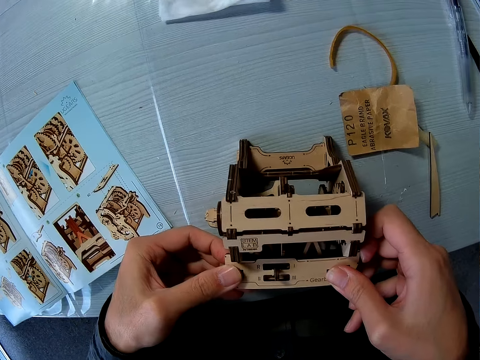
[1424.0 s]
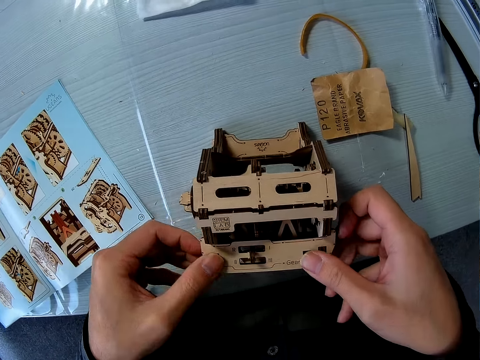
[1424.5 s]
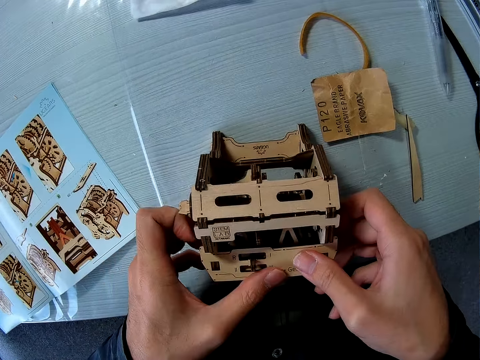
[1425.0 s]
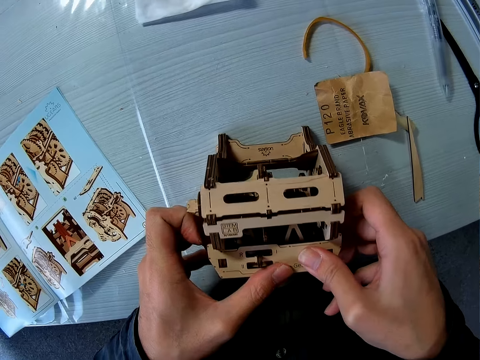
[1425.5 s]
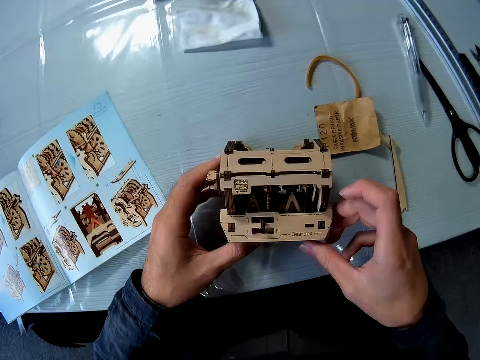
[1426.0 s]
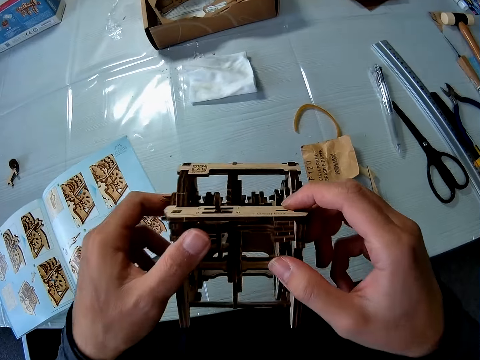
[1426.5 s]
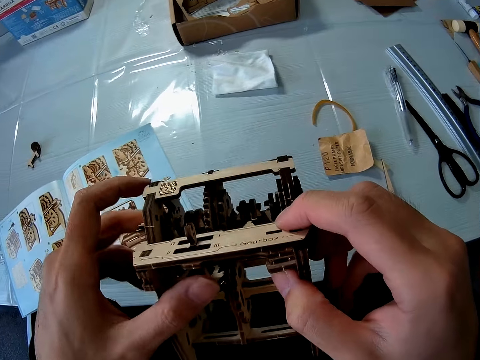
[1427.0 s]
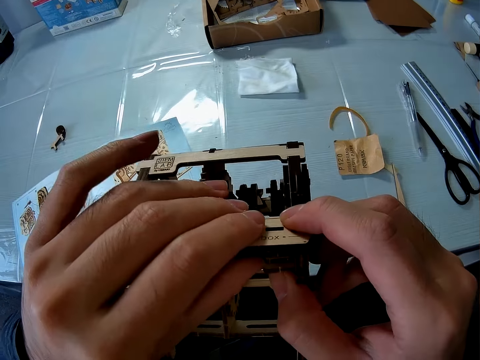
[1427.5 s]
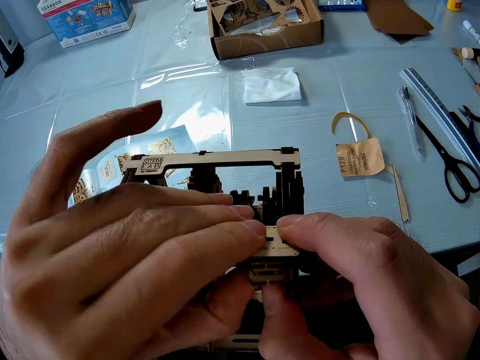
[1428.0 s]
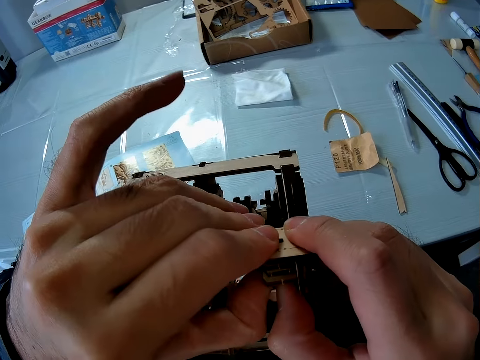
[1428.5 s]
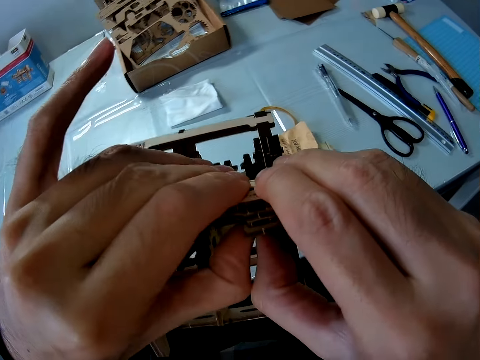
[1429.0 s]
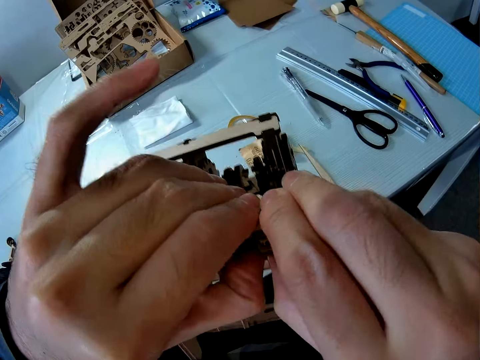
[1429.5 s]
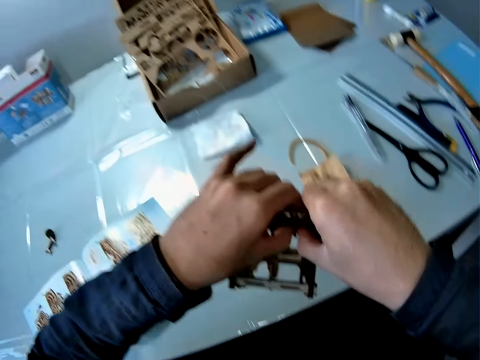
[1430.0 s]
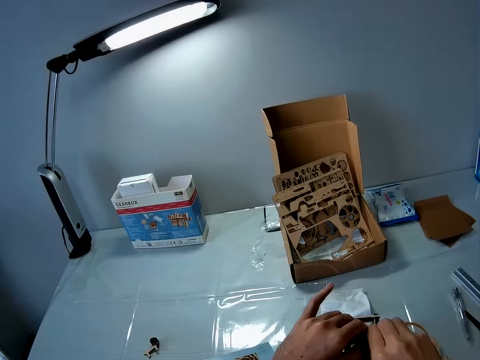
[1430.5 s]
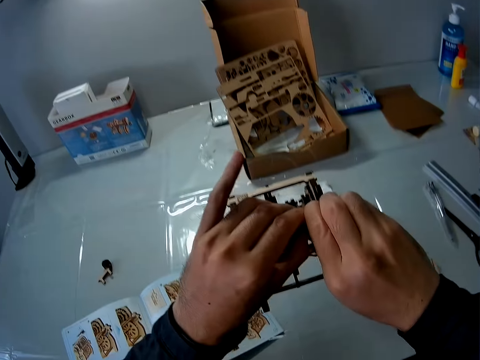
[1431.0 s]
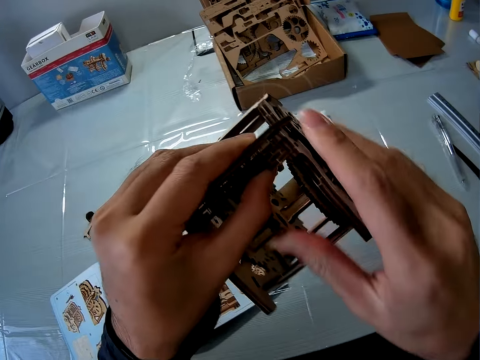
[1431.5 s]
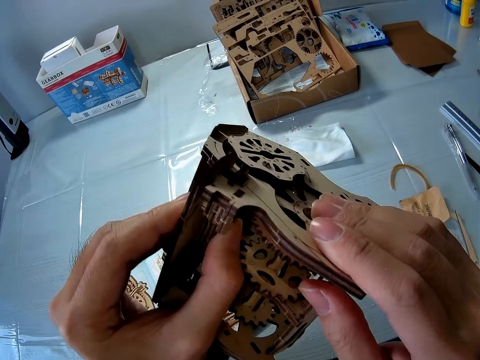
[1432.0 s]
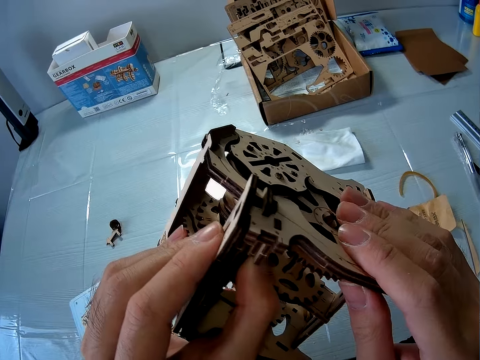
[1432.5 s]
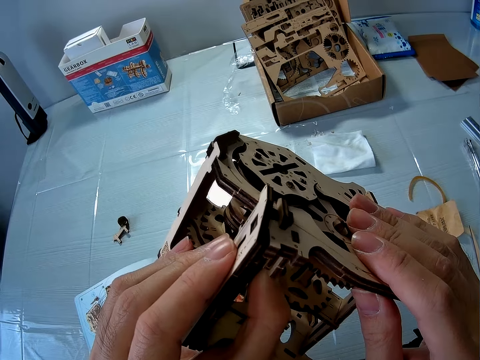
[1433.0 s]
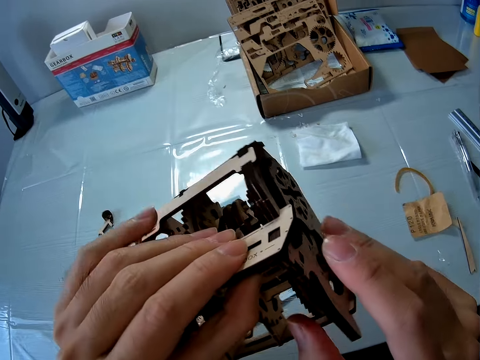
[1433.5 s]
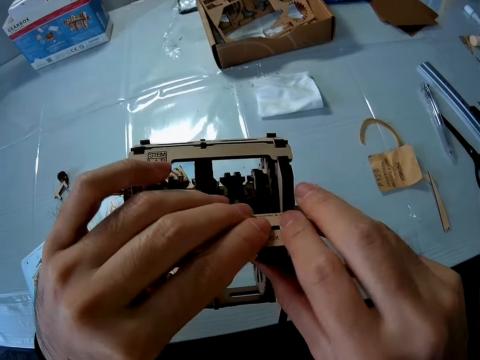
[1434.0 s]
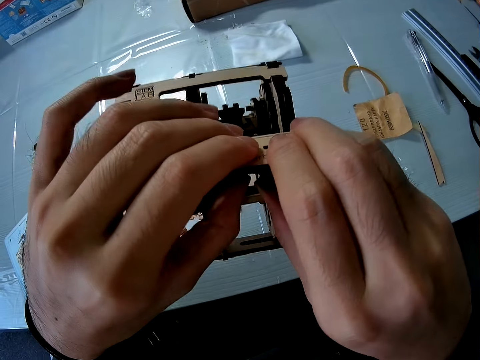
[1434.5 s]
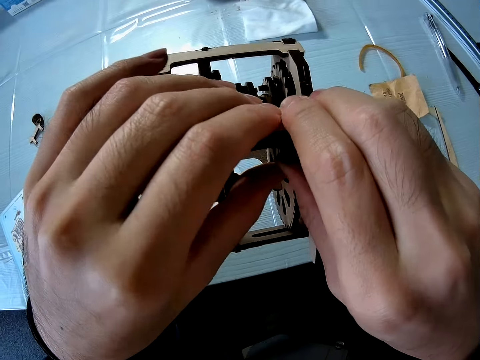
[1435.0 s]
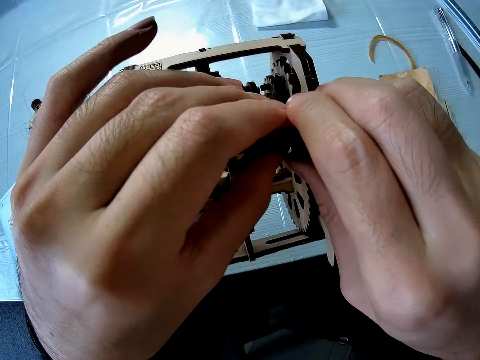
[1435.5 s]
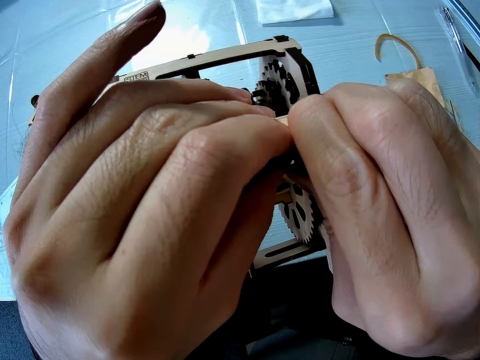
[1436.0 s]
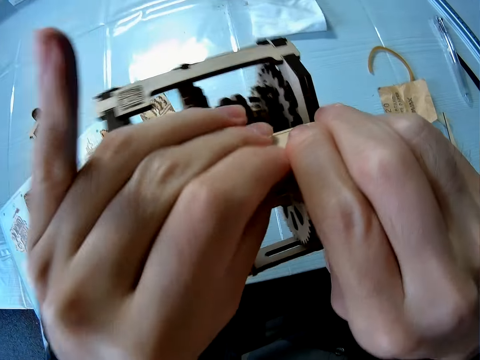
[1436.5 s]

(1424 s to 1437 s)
The camera wearer lifts the craft or wood puzzle with his hands. He adjusts the craft. He constructs the wood puzzle. He stares at the wood puzzle. He constructs the wood puzzle.

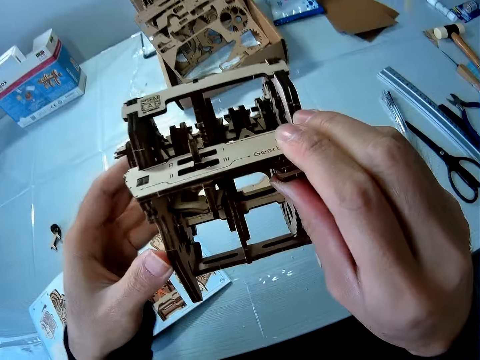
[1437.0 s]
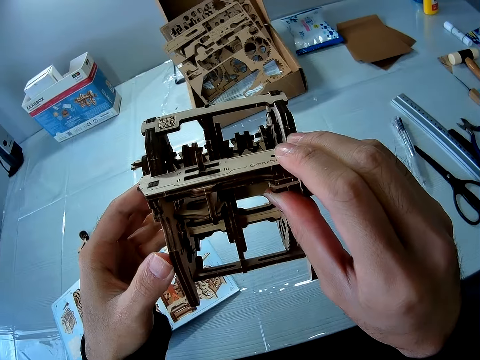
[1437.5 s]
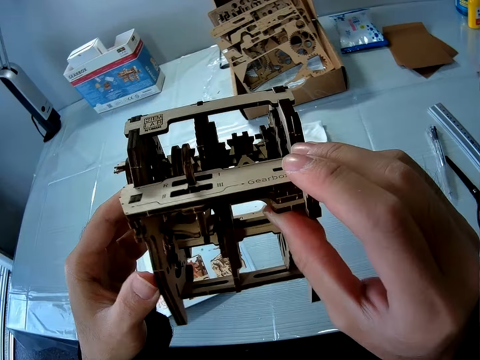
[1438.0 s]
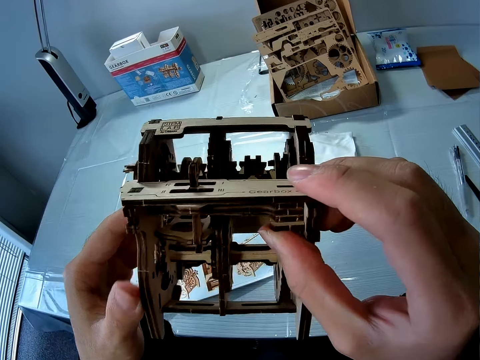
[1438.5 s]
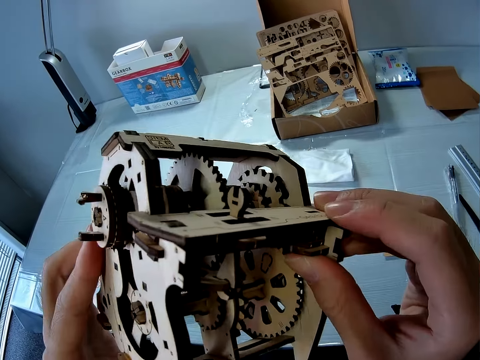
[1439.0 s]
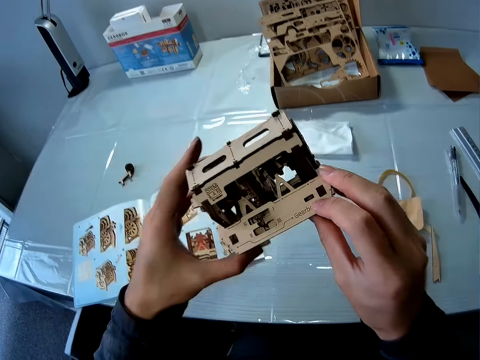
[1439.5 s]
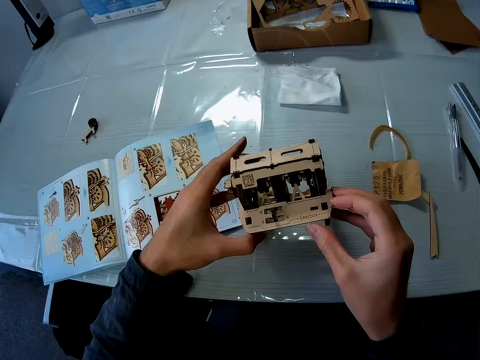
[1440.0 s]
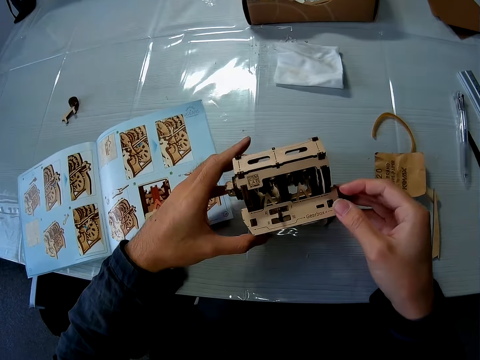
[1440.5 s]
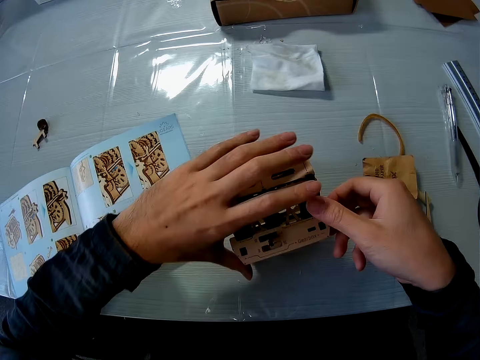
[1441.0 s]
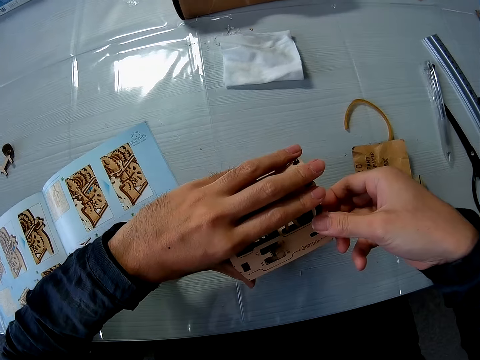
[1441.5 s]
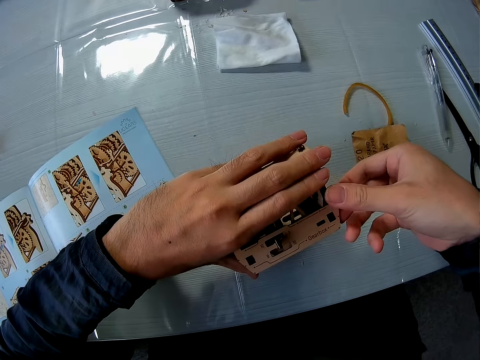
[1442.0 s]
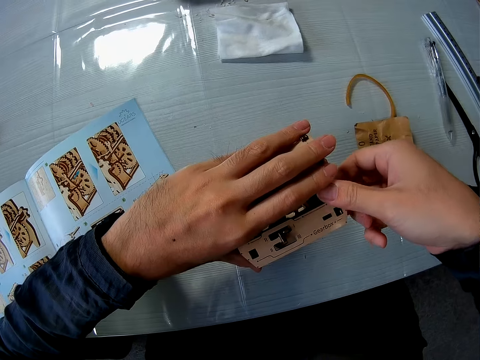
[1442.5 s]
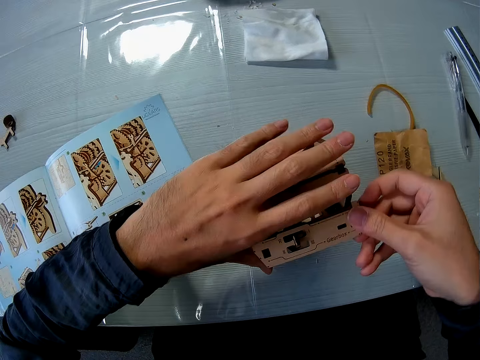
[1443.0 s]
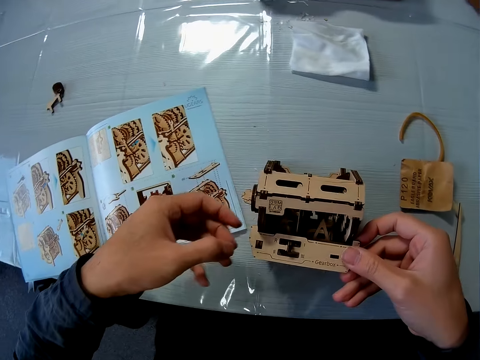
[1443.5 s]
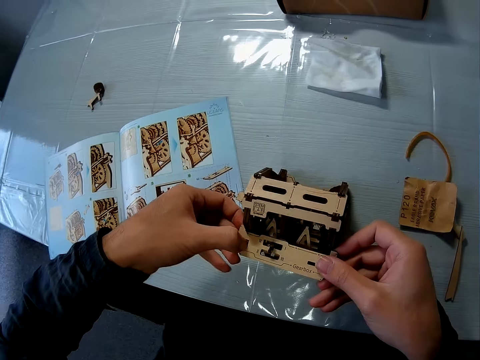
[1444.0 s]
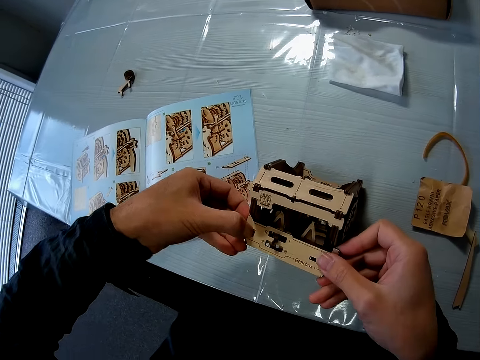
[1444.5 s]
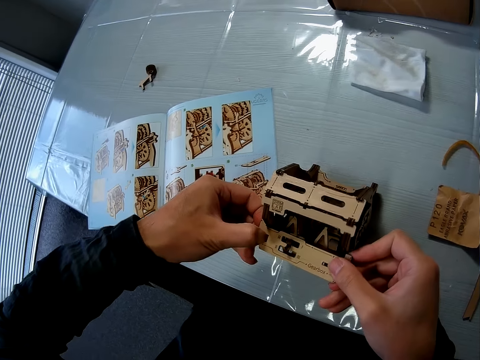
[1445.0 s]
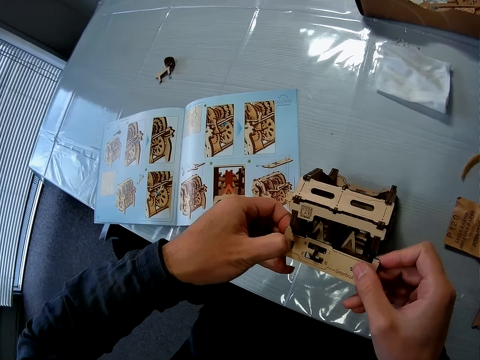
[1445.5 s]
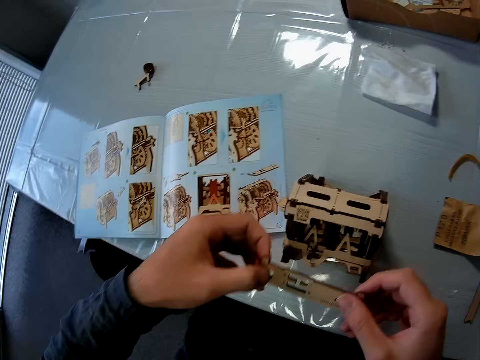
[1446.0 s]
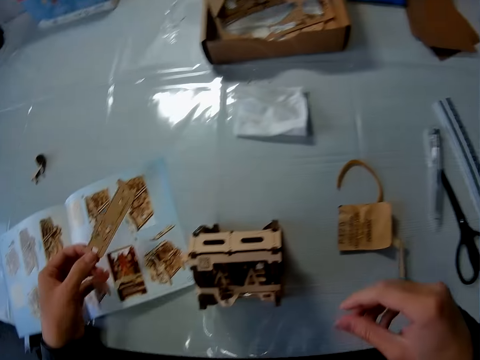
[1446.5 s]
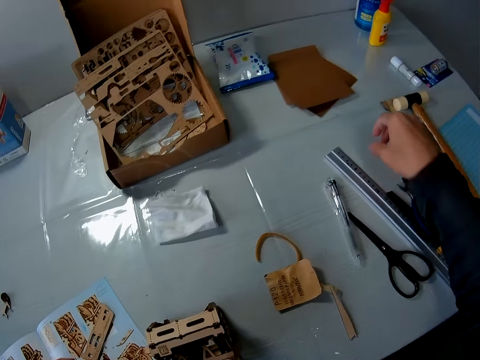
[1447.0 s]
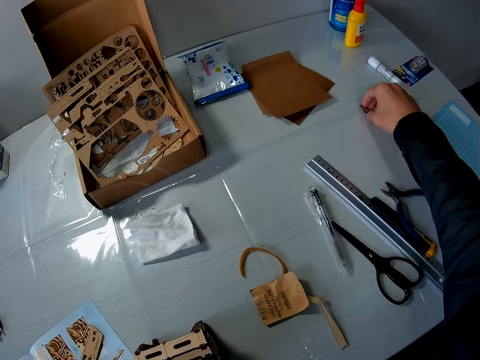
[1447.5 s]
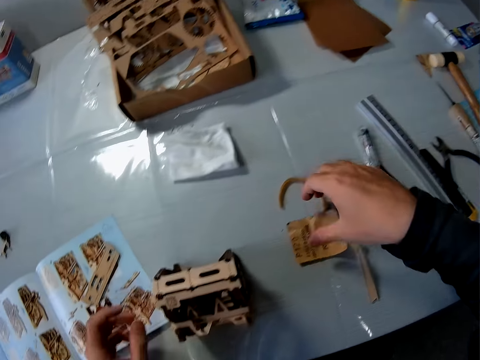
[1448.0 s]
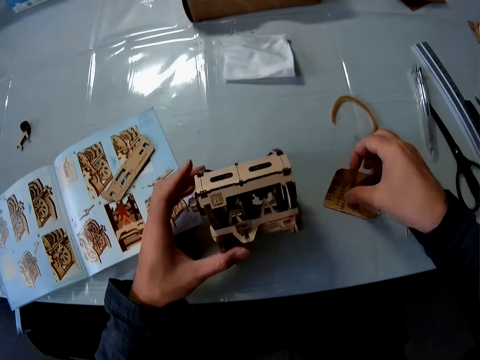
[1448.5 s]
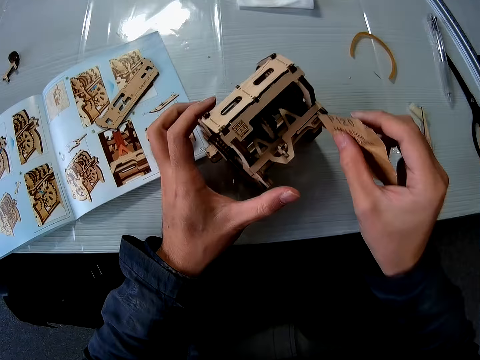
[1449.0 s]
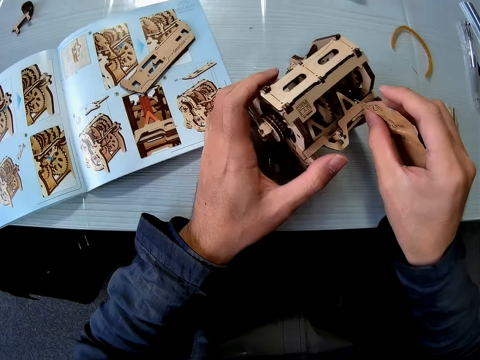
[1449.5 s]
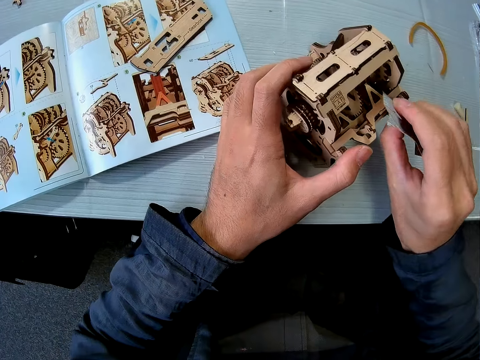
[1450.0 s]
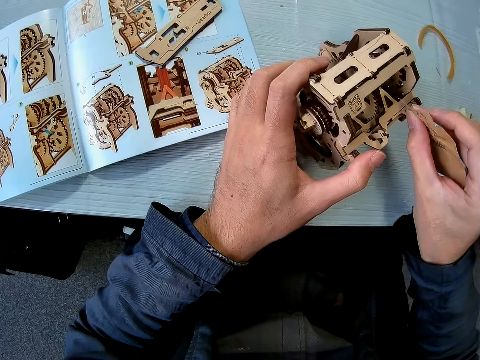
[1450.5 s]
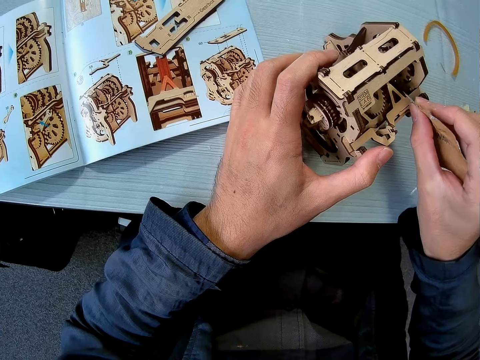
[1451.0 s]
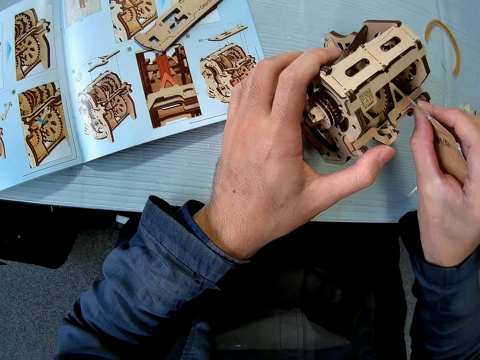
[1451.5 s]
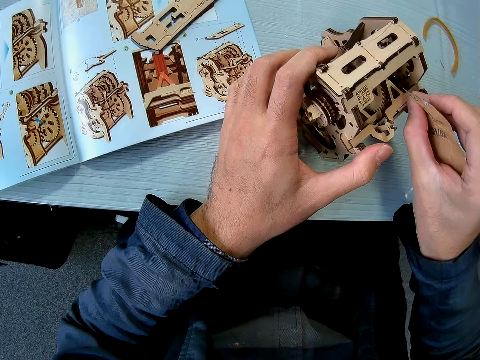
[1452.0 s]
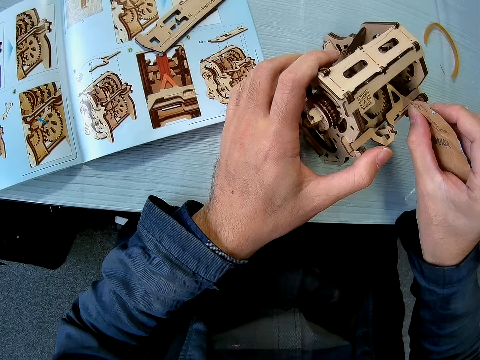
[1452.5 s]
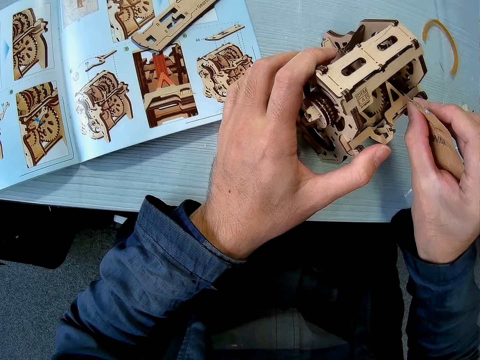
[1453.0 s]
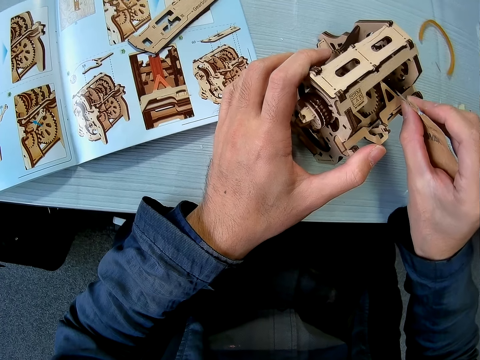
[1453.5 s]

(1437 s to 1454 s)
The camera wearer stares at the wood puzzle or craft. They put the wood puzzle on the table. They construct the wood puzzle. They adjust the craft on the table. They disconnect a piece from the craft. They drop the piece on the table. They touch something. They pick up sandpaper on the table. They smoothen the wood puzzle. They wipe the inside of the craft with the sandpaper.
